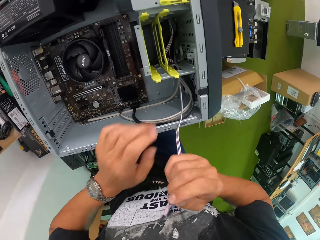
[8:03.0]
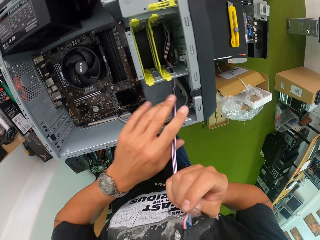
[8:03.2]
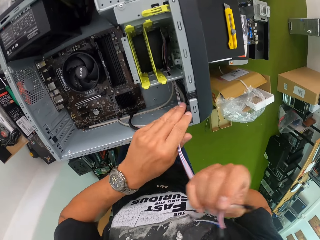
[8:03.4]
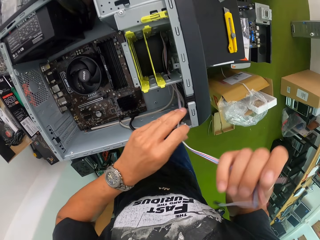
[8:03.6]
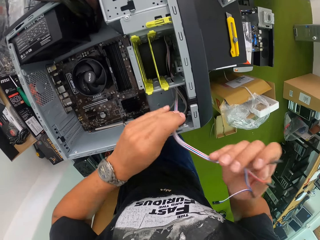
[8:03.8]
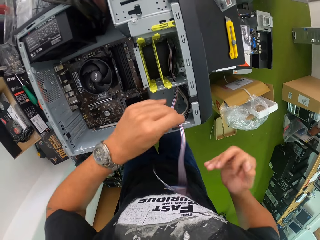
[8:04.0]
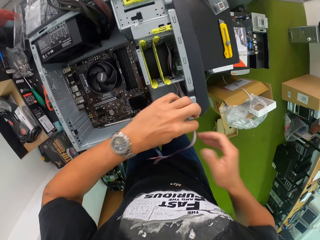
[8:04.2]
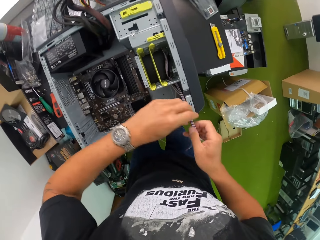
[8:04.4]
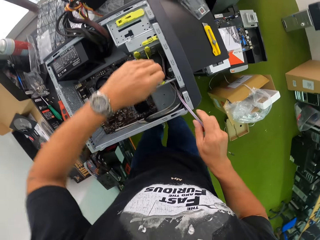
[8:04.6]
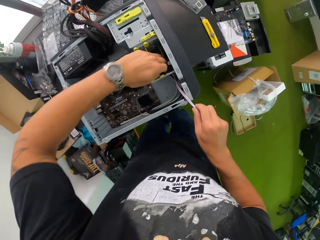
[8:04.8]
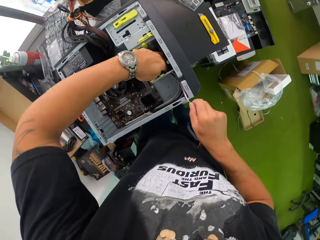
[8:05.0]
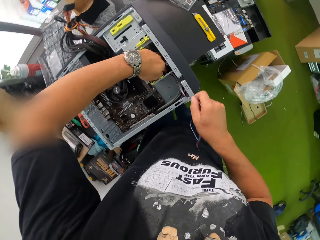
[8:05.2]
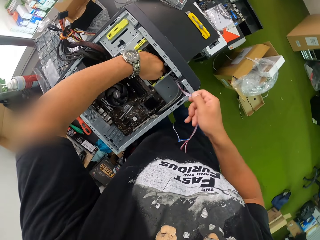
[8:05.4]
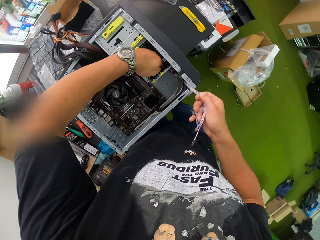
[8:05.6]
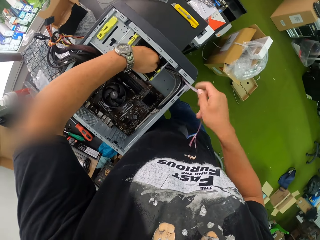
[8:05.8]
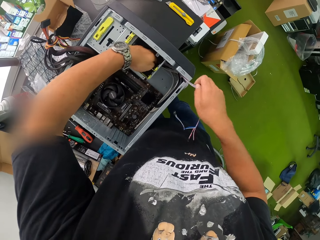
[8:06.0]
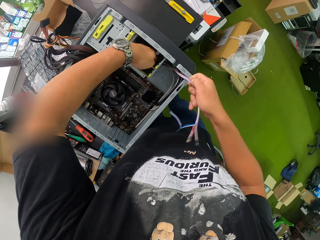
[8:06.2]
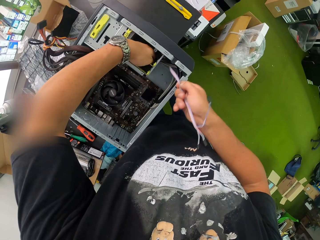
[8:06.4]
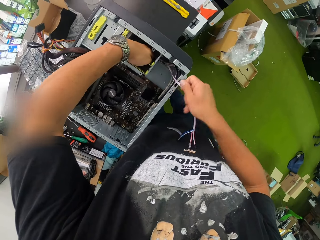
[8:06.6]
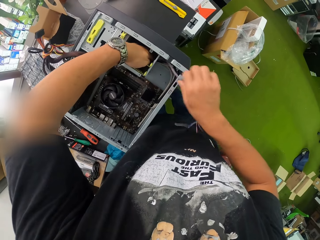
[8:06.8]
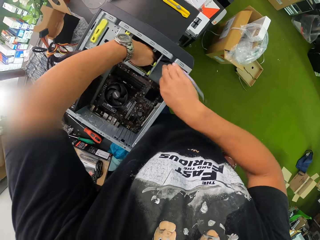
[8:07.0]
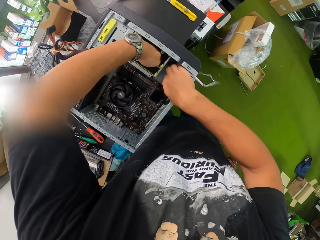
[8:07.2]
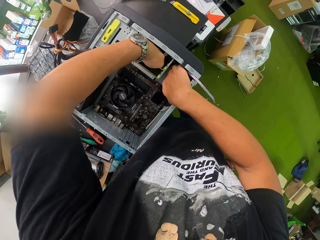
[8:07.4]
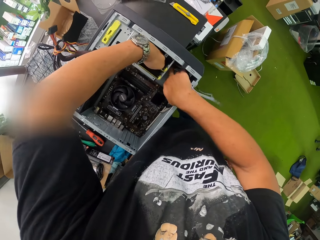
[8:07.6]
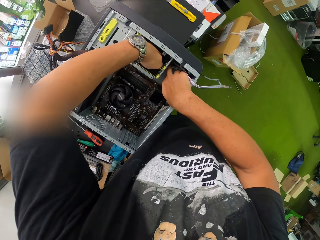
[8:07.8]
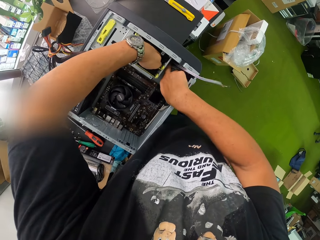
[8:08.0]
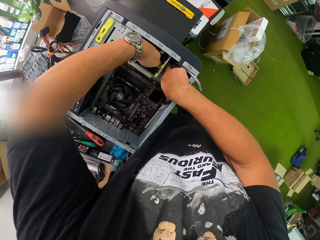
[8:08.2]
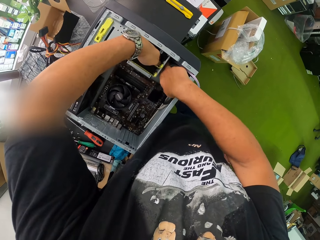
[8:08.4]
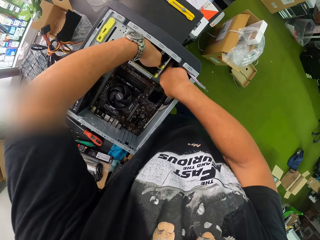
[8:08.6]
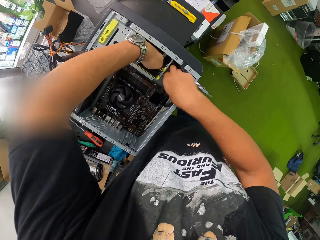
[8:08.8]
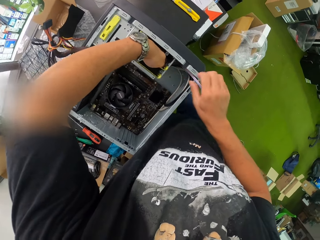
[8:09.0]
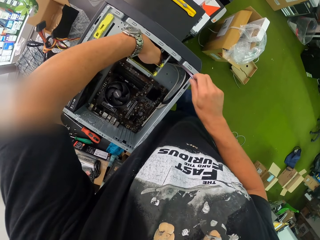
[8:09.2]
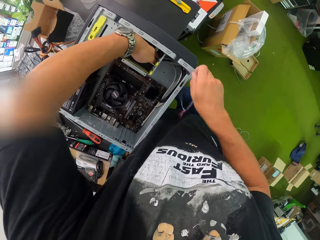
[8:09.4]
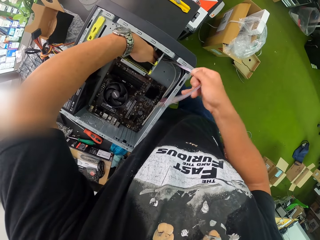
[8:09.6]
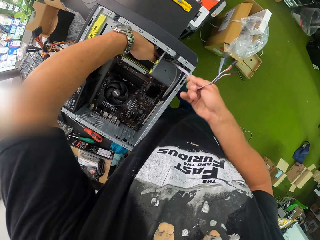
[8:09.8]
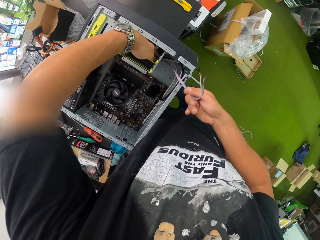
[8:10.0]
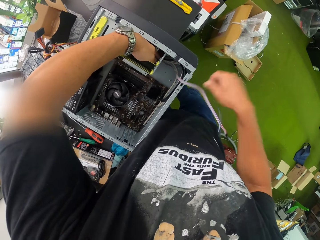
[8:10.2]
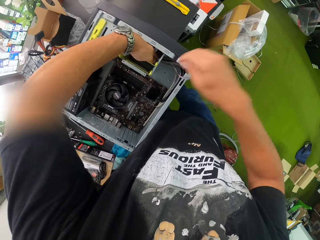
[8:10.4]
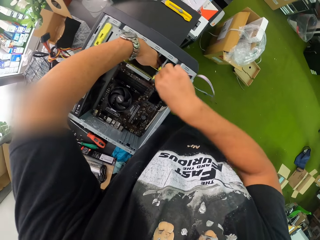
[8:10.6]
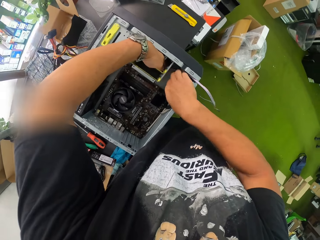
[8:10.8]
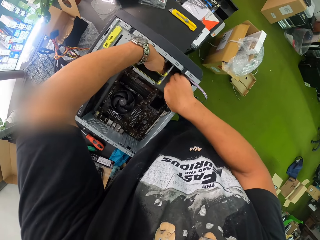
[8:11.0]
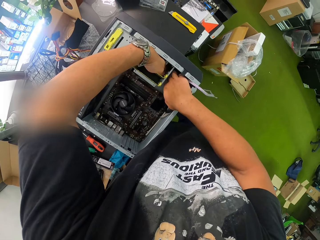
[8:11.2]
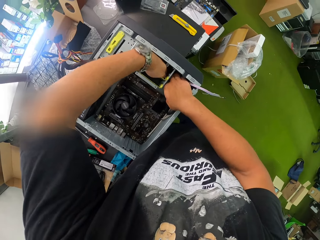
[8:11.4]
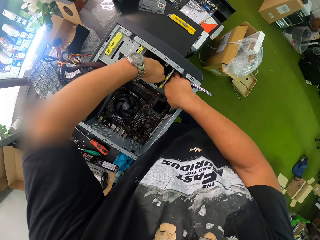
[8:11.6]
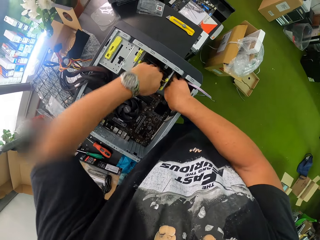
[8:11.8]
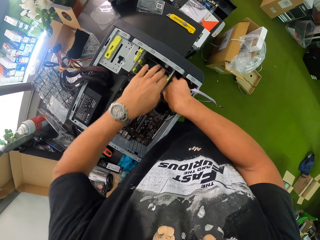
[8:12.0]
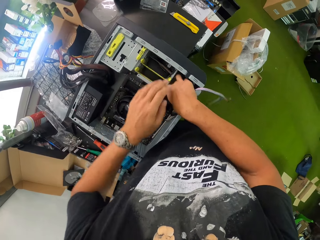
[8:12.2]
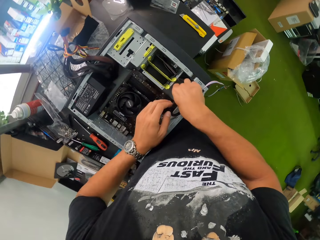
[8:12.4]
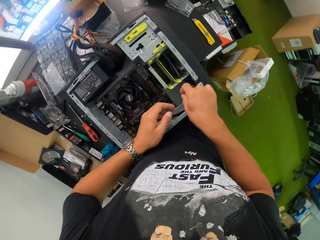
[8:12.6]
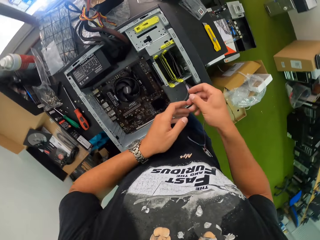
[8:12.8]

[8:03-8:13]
The camera wearer straightens the wire in the CPU with both hands.

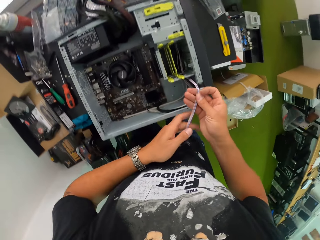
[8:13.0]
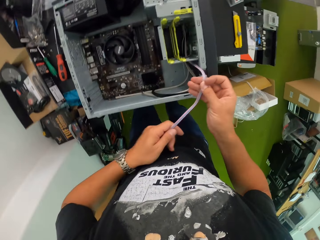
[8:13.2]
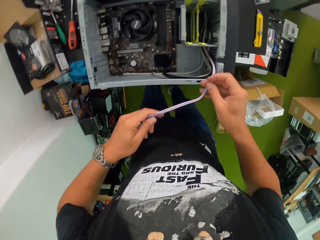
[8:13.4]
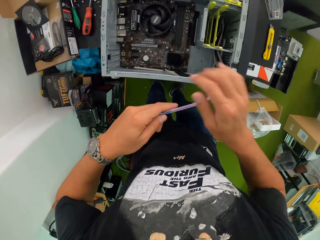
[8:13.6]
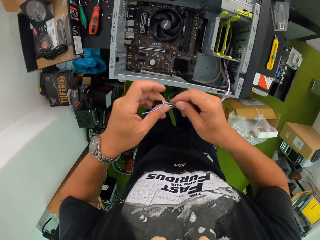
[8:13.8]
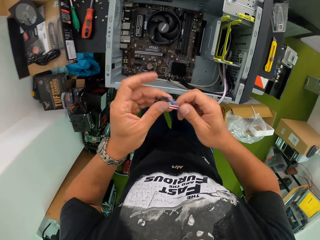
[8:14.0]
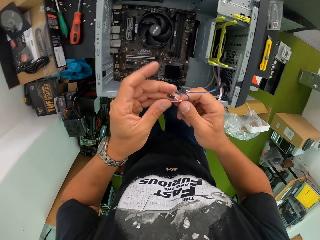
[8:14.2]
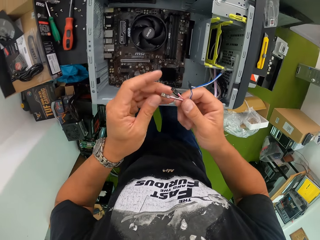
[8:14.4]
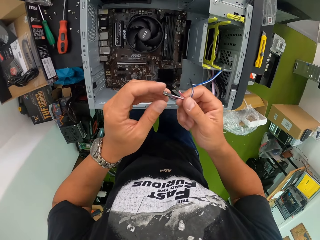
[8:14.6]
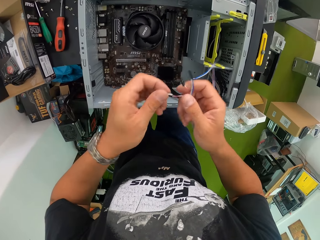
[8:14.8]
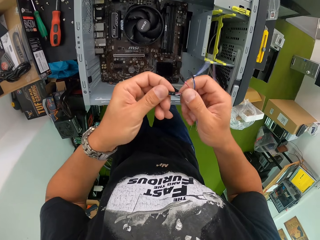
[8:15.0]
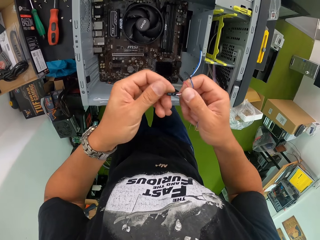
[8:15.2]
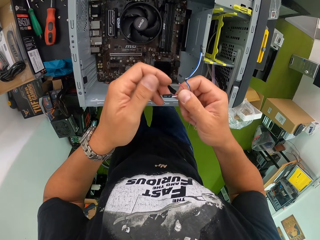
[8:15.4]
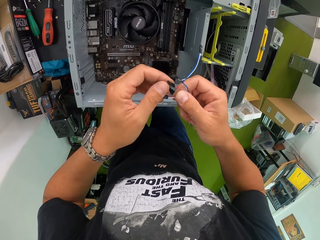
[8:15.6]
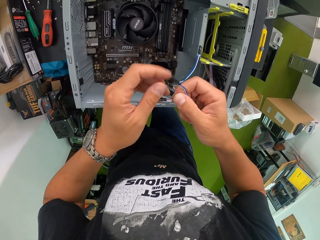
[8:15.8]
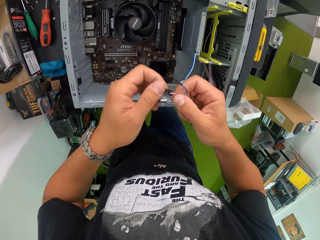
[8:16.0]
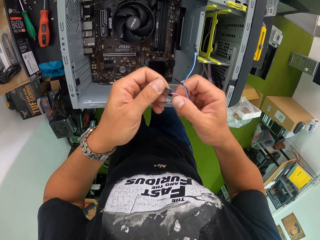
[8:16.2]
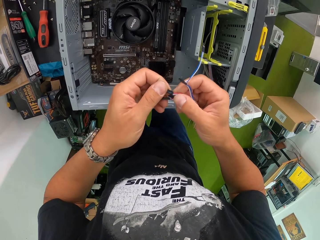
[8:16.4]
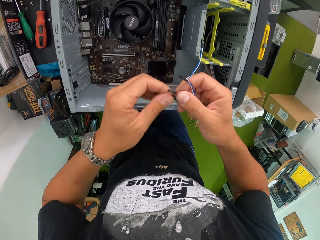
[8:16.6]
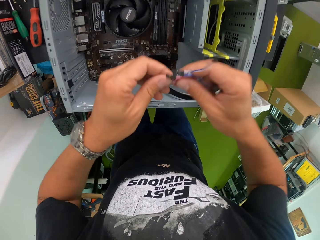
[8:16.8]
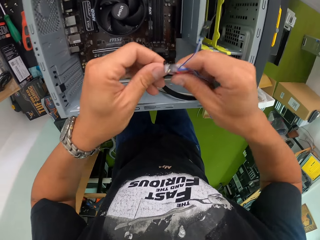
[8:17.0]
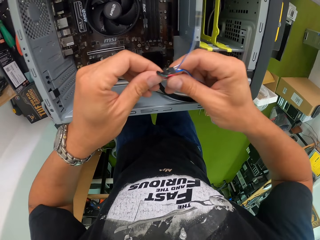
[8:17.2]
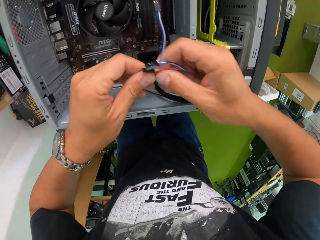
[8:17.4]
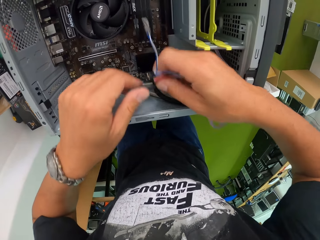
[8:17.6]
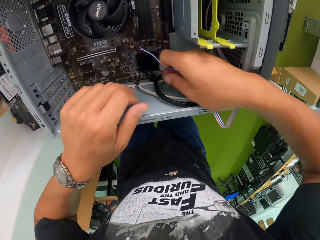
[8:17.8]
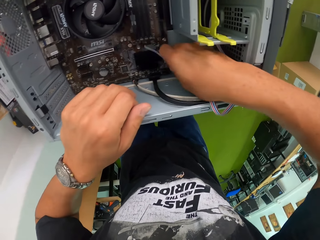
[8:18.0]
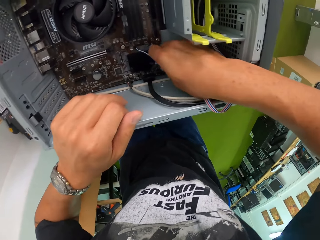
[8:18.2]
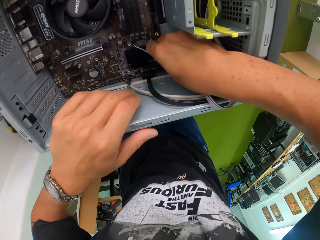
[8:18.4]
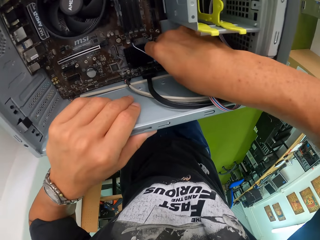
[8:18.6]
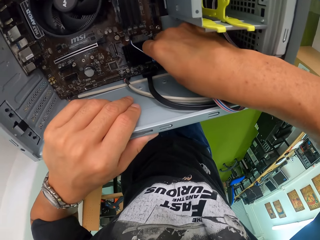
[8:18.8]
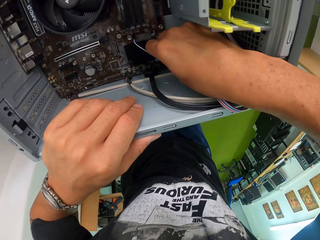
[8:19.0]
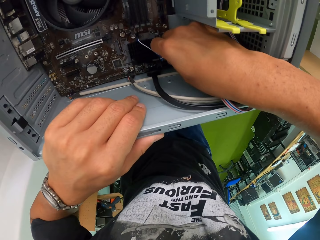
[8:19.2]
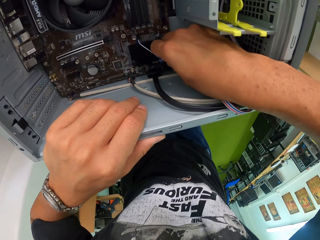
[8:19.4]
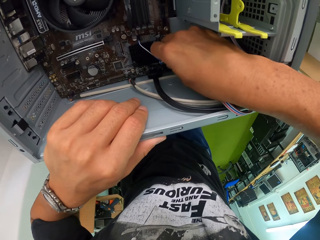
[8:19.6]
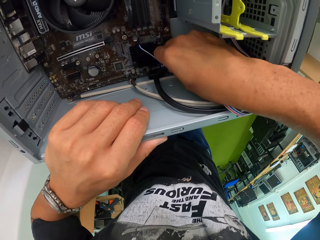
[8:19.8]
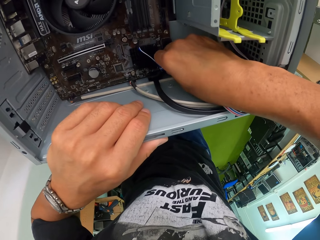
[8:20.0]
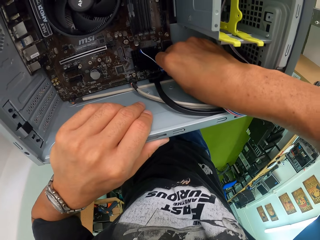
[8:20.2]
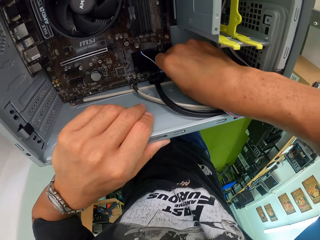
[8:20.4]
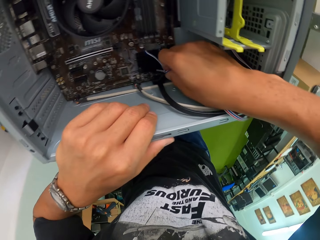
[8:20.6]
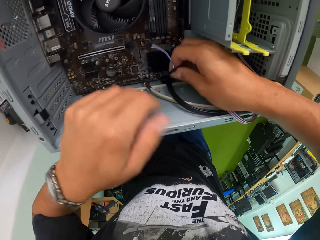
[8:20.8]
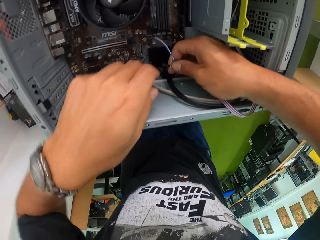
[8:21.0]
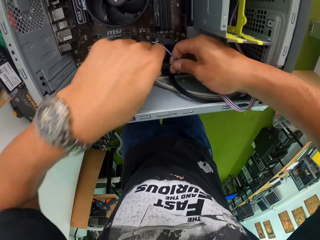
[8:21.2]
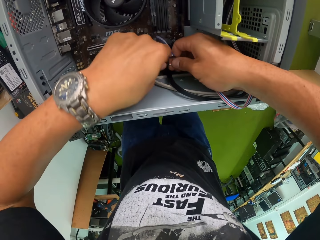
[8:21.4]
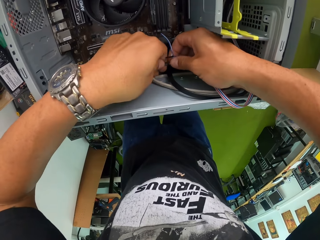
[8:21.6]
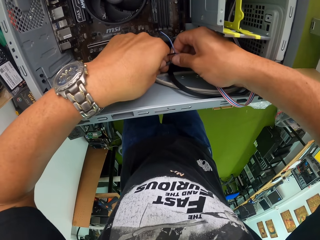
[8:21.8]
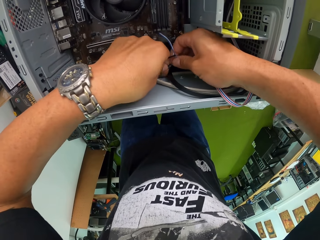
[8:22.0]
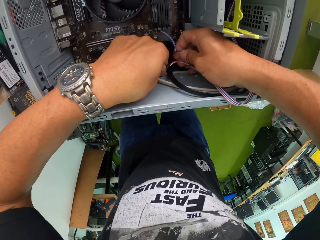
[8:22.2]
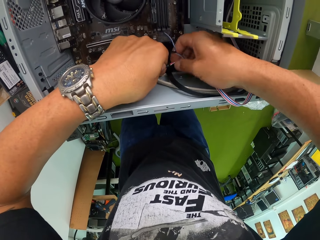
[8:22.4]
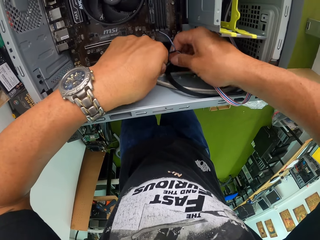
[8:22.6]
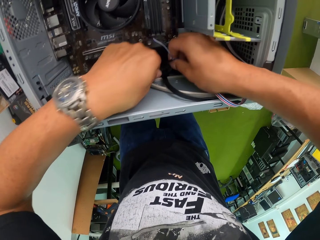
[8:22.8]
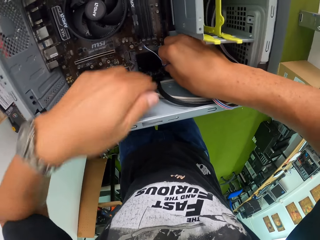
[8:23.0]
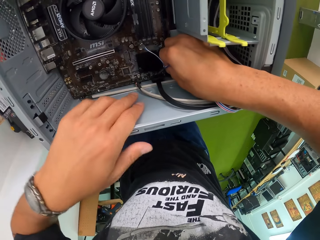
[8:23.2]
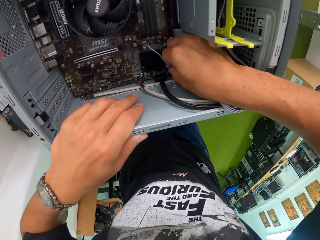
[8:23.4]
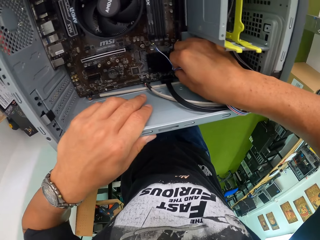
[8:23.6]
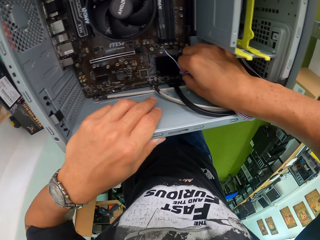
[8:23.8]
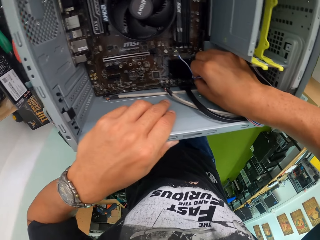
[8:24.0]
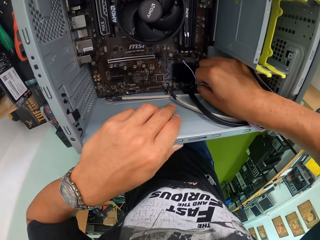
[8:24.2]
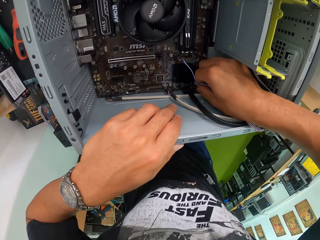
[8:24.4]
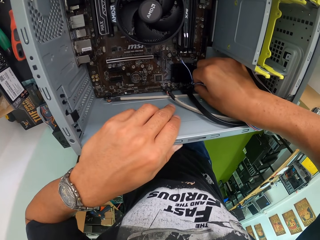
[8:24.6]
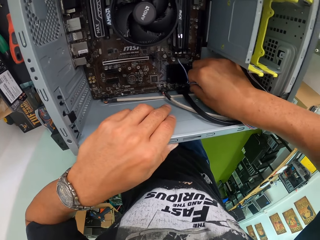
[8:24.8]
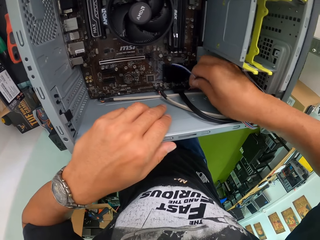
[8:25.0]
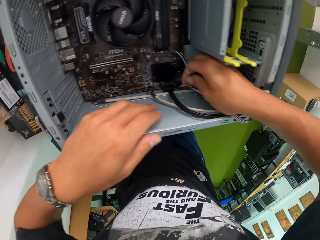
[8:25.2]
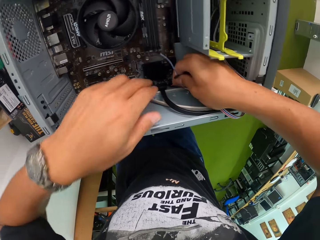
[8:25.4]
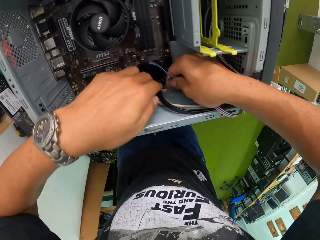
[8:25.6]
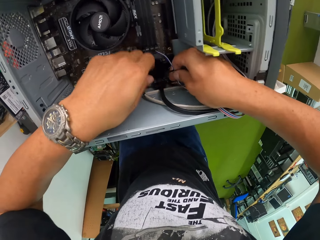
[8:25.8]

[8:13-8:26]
The camera wearer inspects the wire with both hands. He holds the CPU with his left hand and connects the wire to the mainboard with his right hand. He holds the wire with both hands. He connects the wire to the mainboard with his right hand. He holds the CPU with his left hand.
